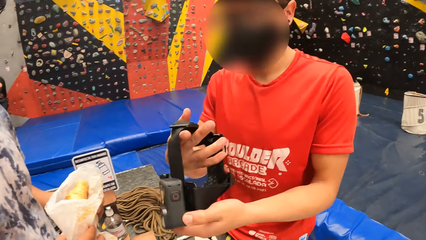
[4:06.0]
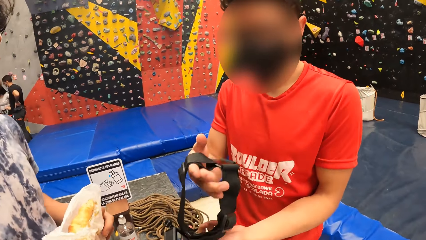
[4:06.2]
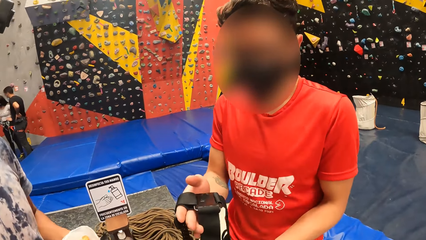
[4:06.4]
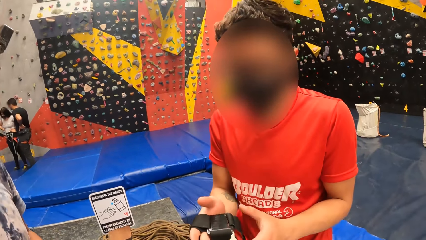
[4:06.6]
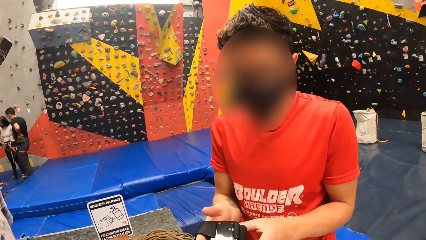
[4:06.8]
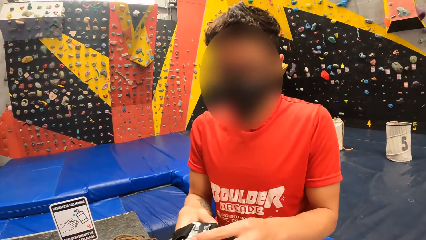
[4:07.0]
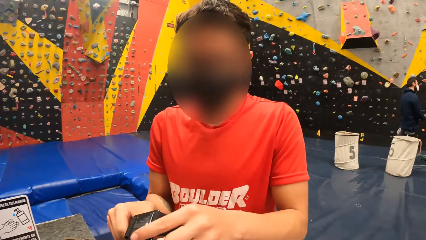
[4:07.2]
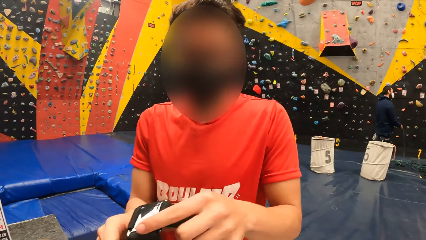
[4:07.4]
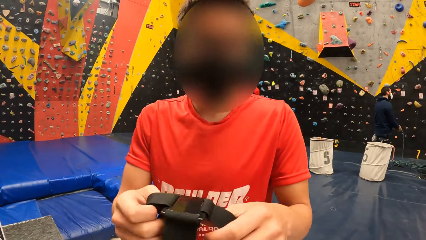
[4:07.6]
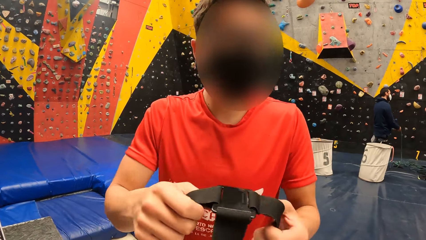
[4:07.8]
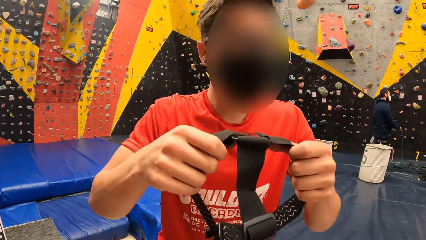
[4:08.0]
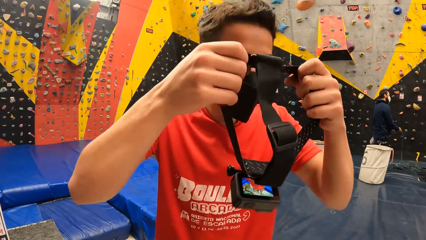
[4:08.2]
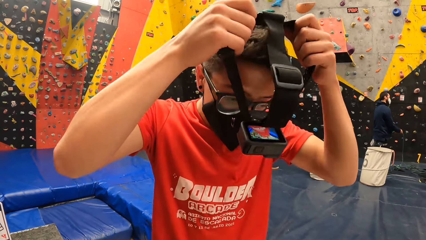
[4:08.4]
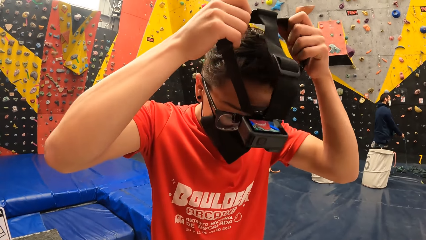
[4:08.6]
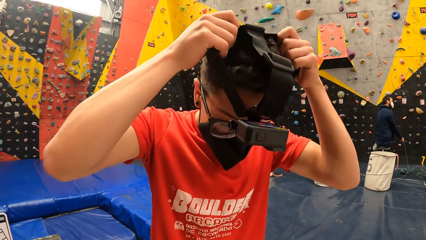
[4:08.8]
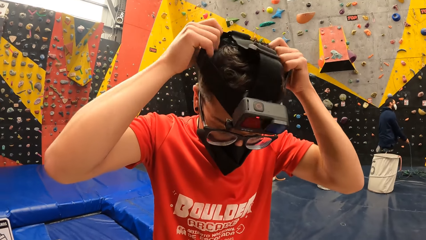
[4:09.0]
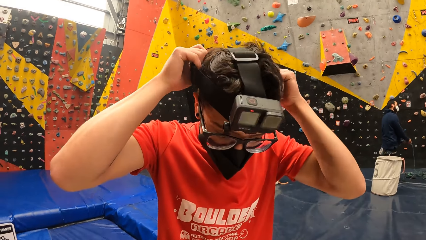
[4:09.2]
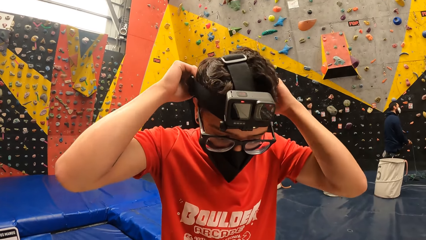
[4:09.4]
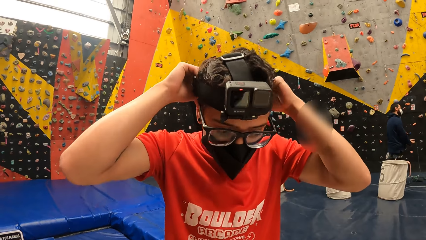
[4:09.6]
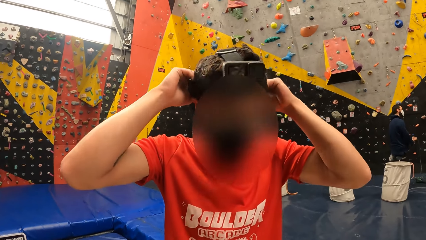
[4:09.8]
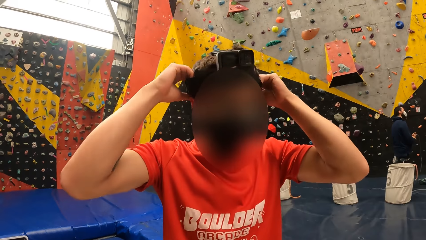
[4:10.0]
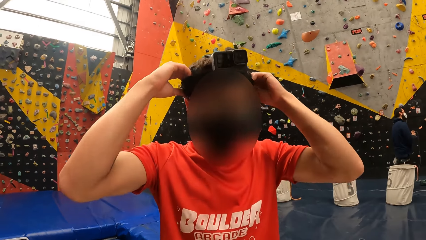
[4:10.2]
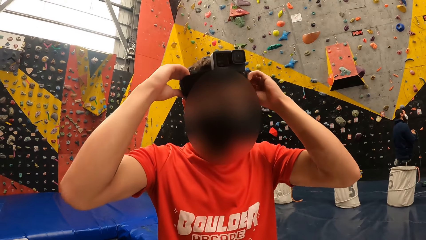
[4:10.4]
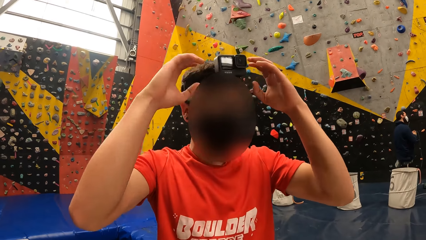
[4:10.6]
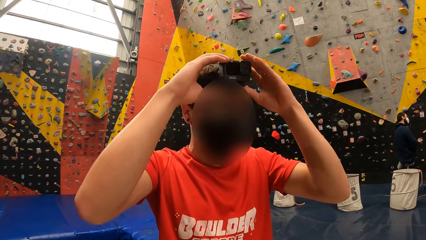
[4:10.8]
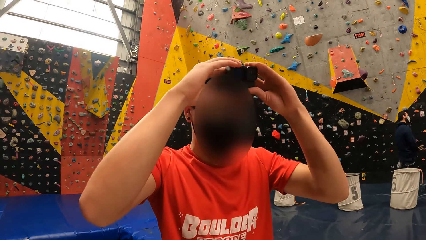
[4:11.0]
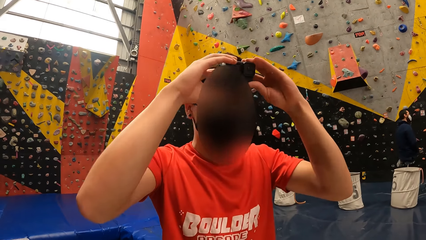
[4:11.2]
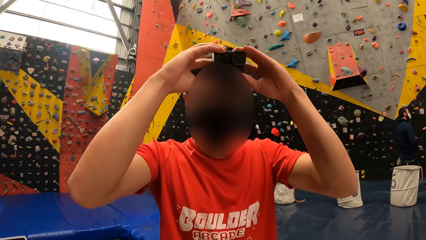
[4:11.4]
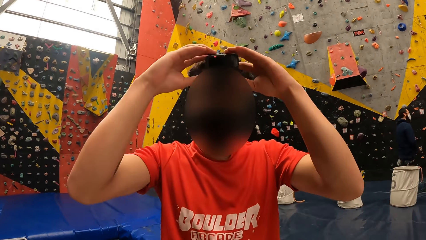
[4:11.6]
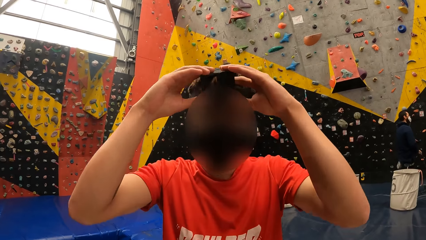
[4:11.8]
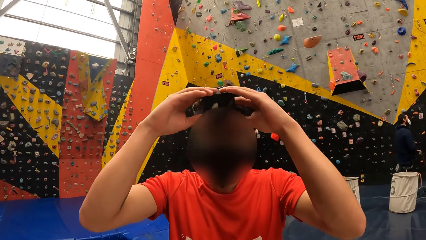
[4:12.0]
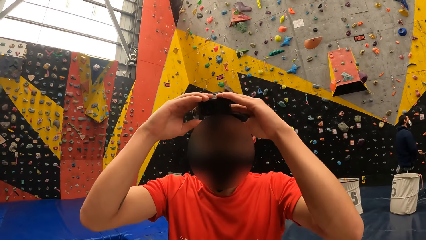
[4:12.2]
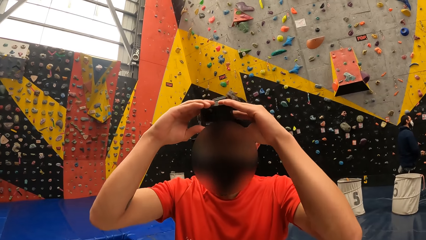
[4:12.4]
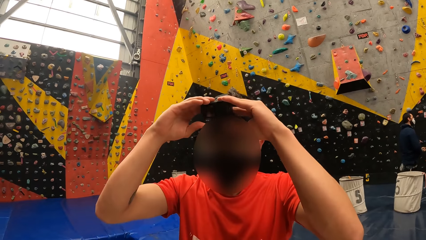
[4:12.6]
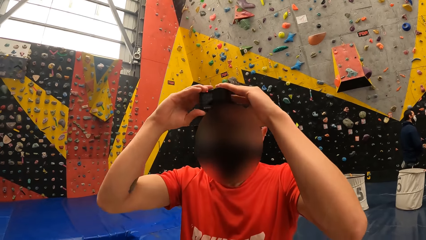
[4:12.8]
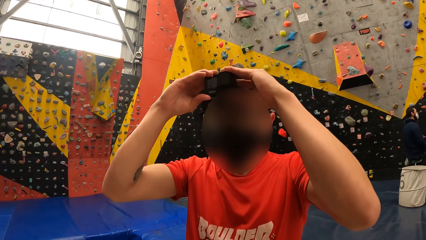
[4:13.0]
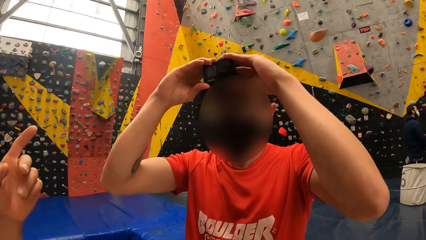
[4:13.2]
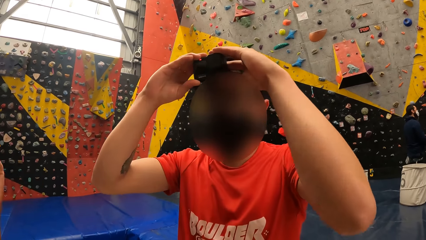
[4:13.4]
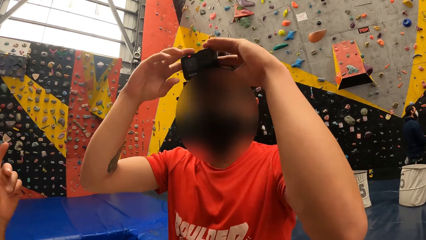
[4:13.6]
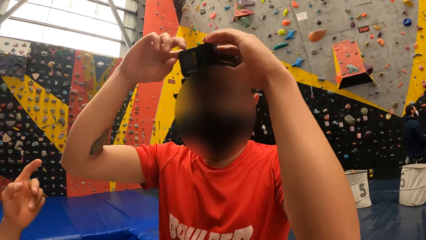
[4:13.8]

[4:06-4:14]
A man wears the camera.

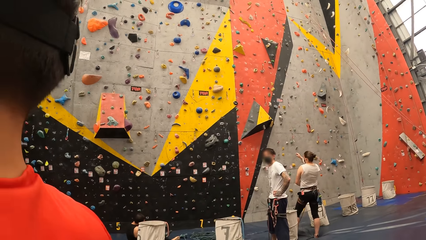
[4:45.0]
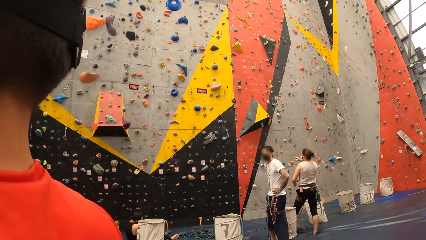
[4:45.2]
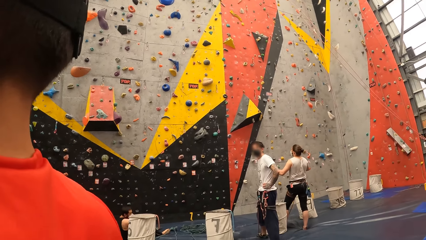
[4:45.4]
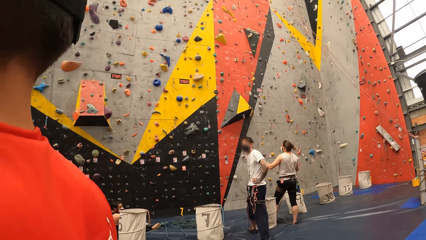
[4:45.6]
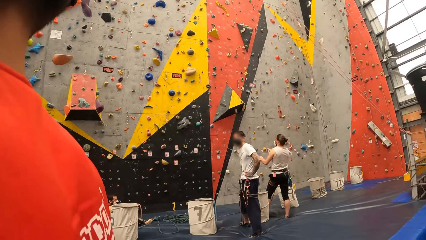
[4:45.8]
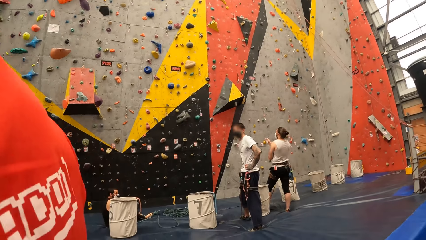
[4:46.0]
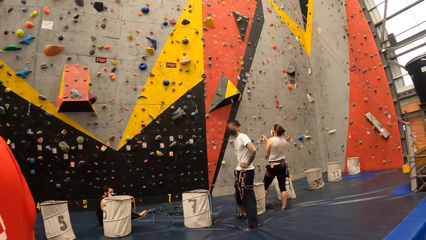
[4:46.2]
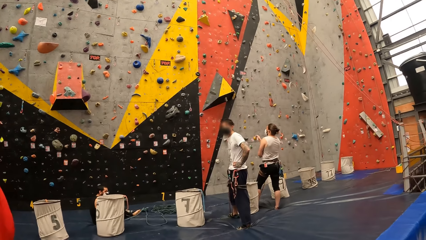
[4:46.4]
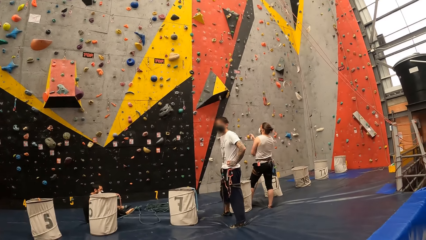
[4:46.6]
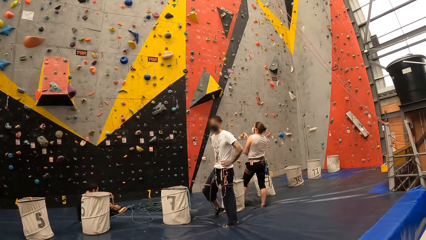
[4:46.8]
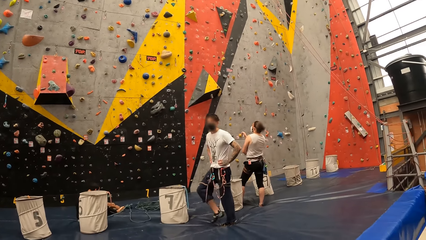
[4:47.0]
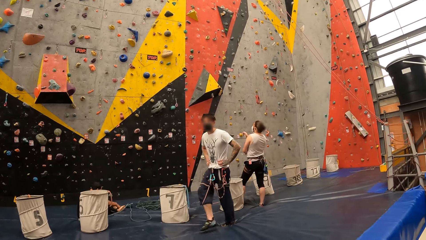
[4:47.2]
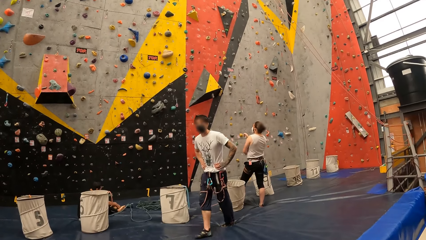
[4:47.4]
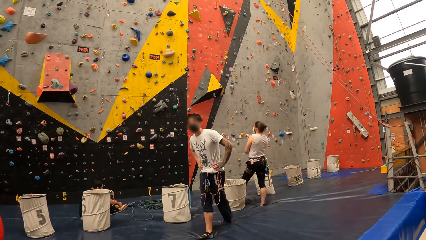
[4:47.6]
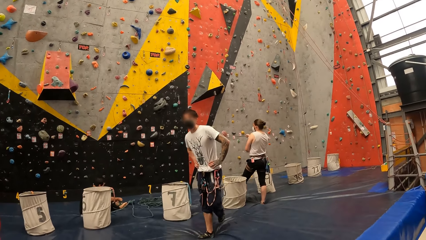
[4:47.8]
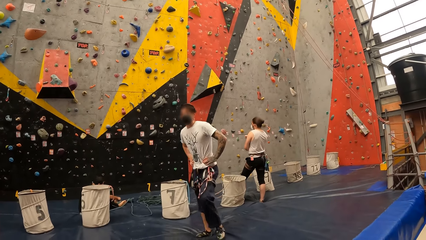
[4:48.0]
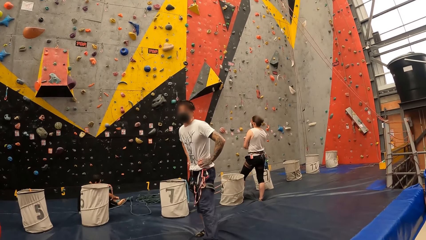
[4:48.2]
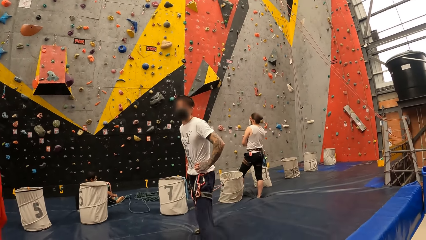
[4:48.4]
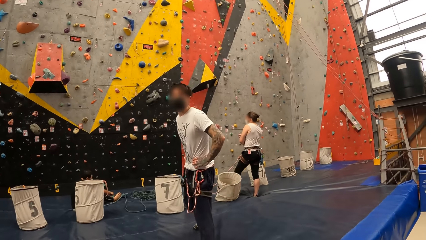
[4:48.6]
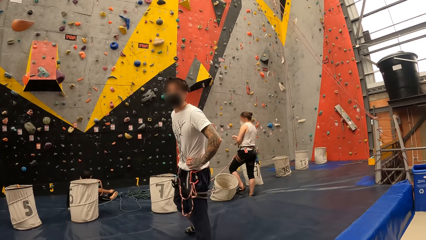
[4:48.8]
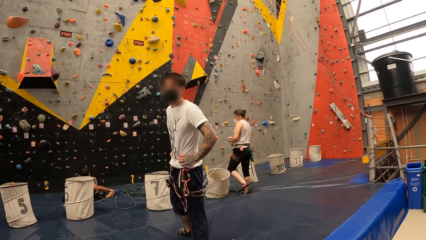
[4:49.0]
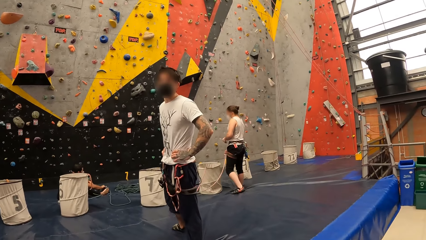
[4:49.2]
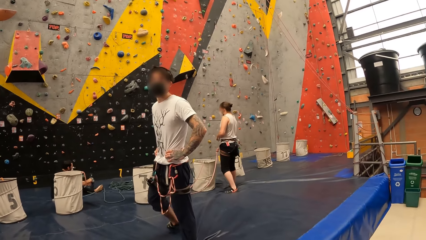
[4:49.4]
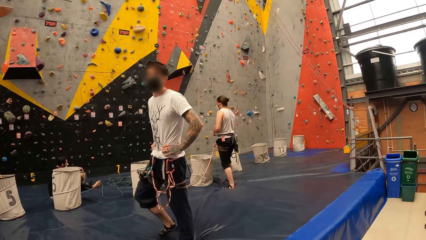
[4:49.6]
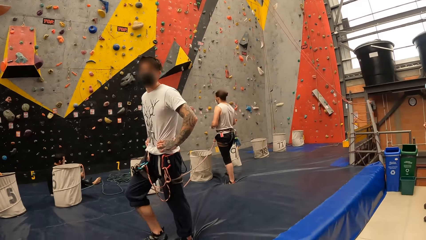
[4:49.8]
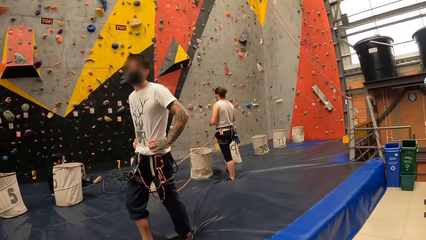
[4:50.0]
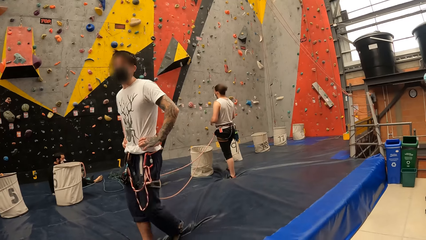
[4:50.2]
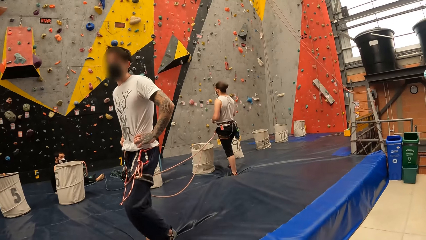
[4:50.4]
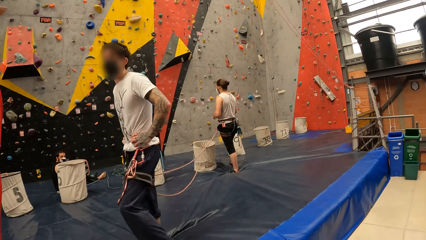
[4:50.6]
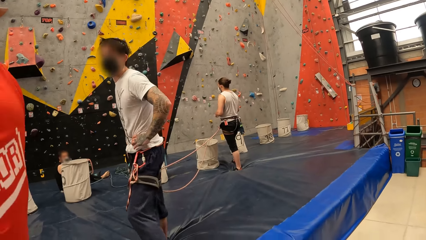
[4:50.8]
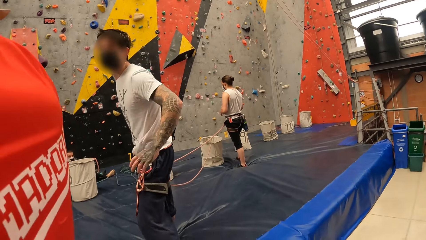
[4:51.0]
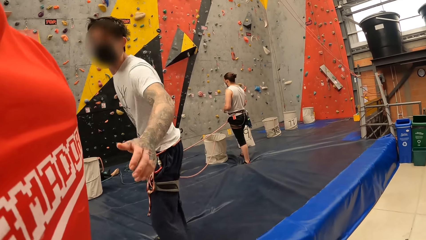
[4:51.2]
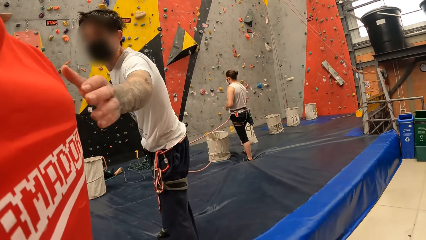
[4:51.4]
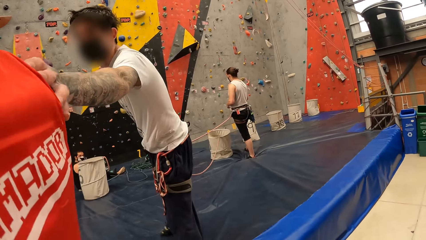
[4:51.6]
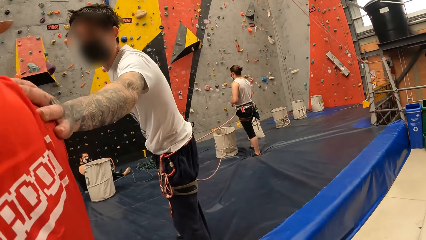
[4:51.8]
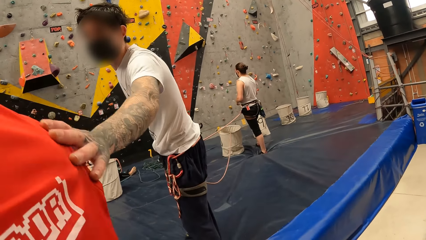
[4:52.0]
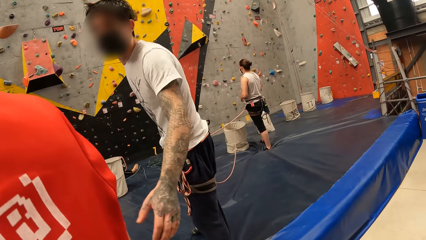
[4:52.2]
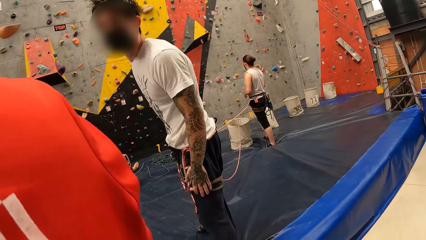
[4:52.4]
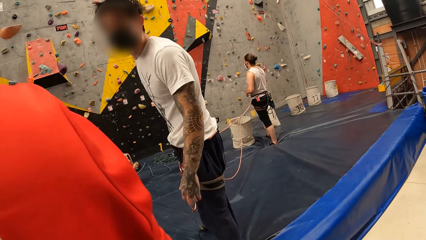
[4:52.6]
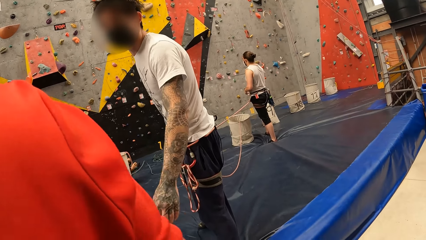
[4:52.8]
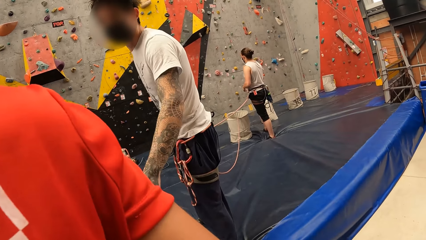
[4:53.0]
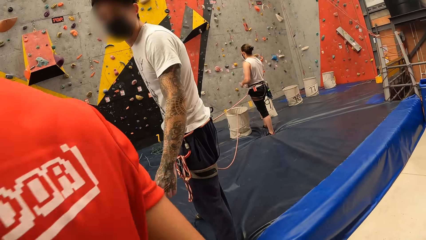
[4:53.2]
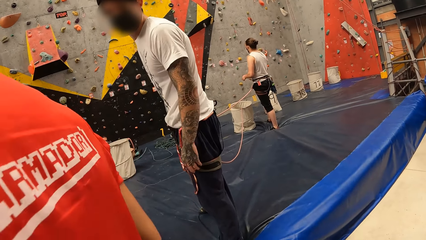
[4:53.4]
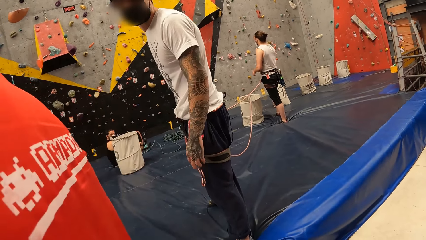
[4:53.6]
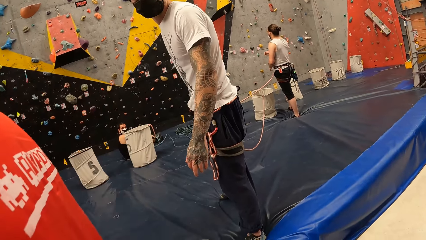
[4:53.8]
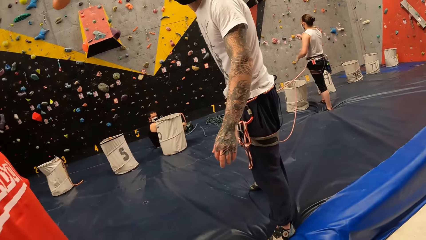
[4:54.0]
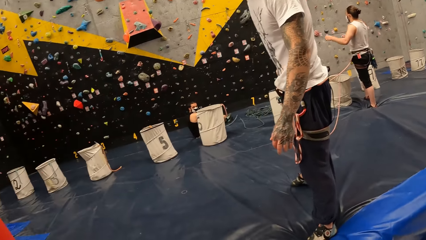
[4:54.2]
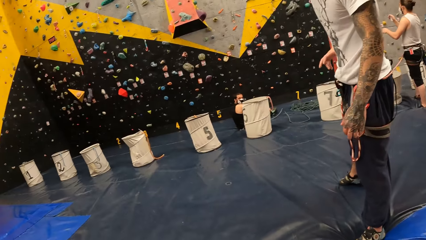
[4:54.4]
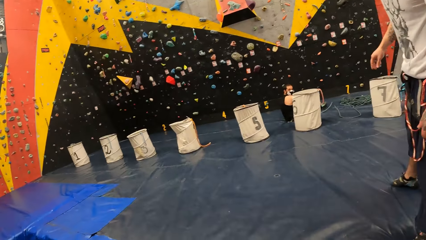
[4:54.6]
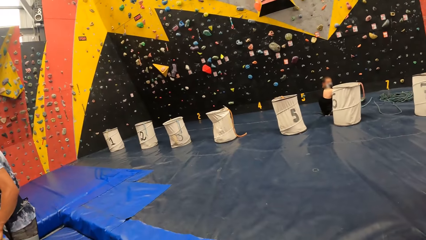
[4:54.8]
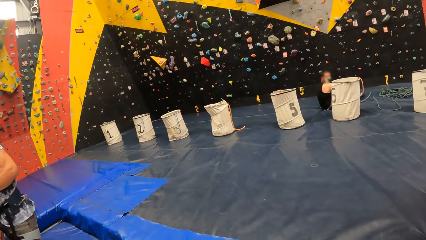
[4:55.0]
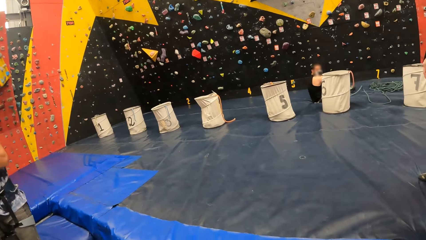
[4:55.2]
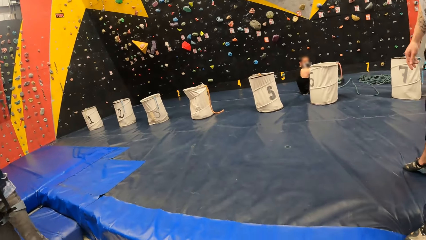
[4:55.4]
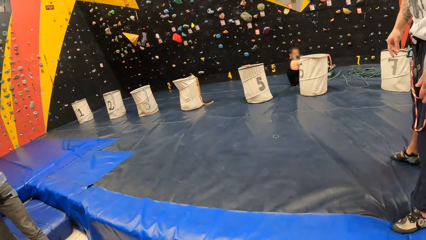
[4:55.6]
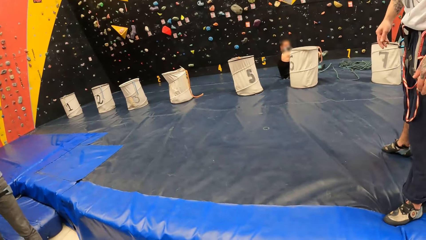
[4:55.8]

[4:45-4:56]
The camera wearer moves around the room. They look left.
